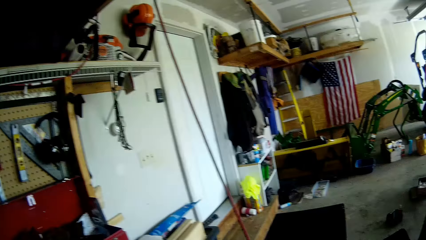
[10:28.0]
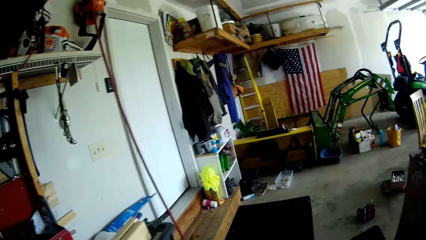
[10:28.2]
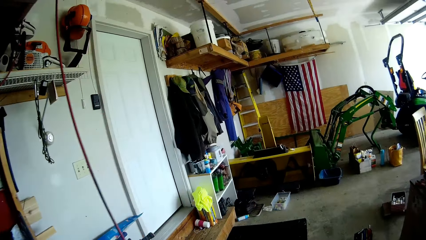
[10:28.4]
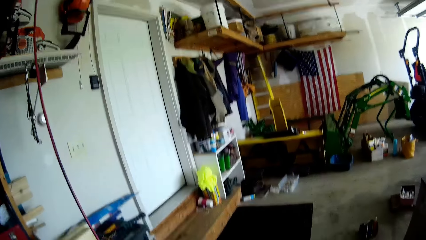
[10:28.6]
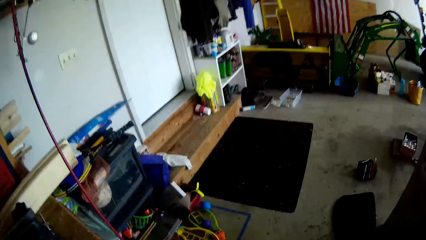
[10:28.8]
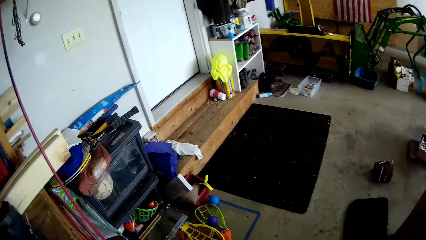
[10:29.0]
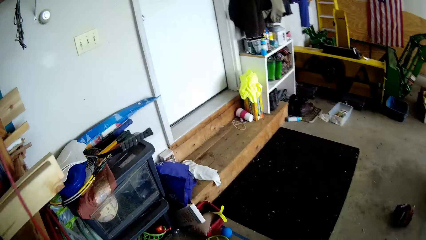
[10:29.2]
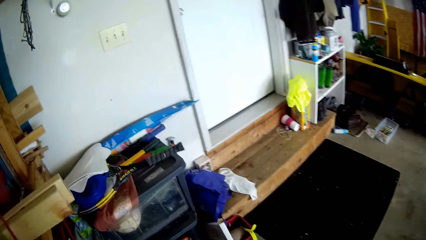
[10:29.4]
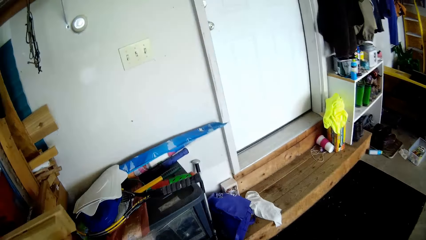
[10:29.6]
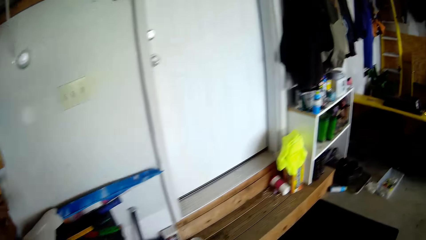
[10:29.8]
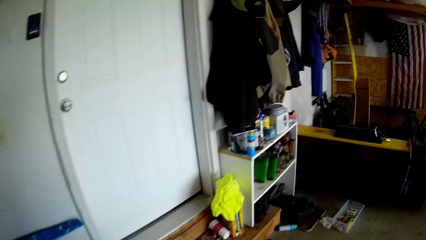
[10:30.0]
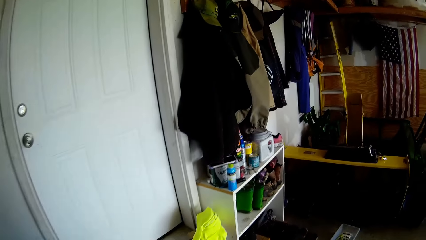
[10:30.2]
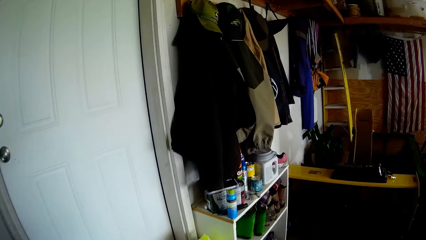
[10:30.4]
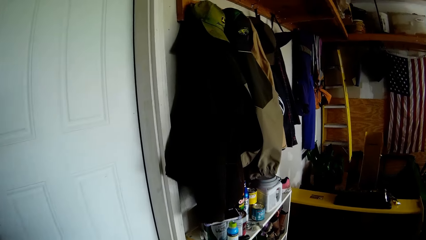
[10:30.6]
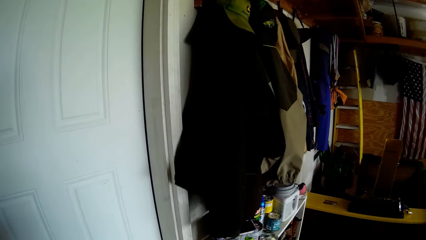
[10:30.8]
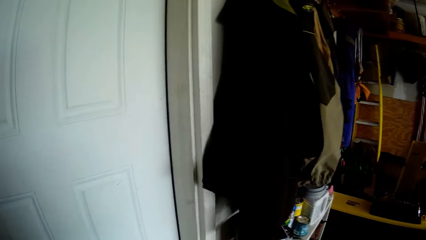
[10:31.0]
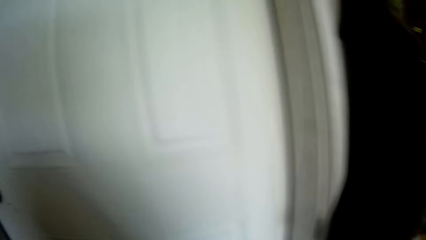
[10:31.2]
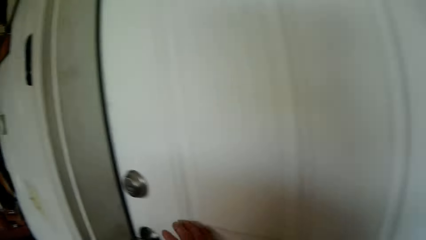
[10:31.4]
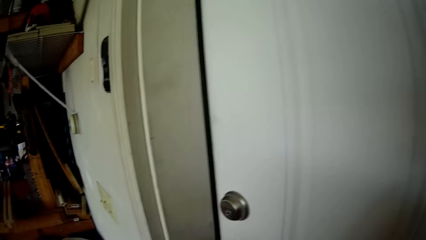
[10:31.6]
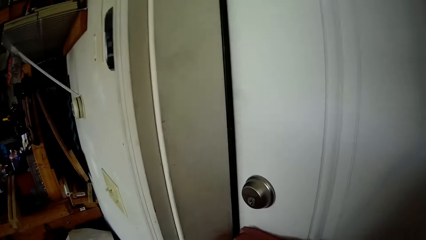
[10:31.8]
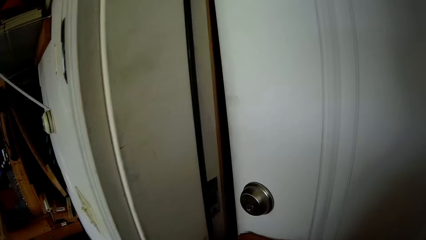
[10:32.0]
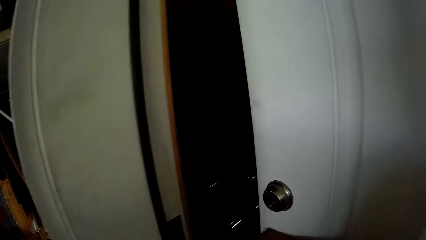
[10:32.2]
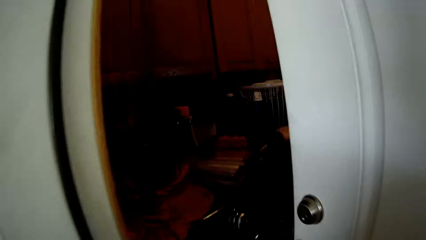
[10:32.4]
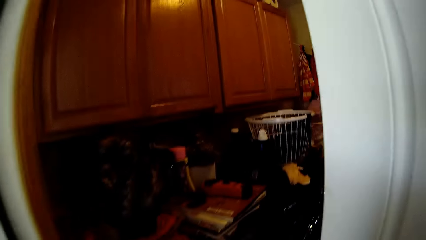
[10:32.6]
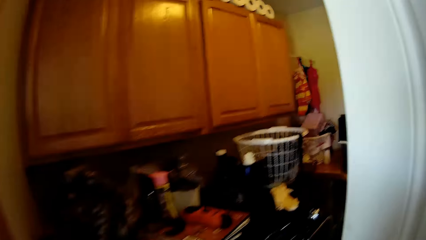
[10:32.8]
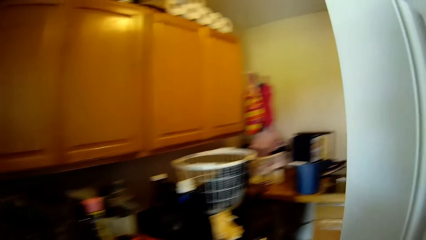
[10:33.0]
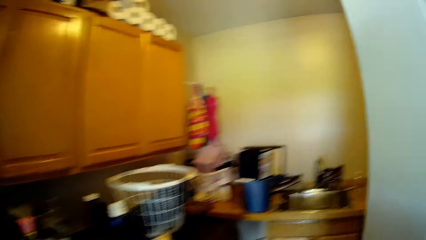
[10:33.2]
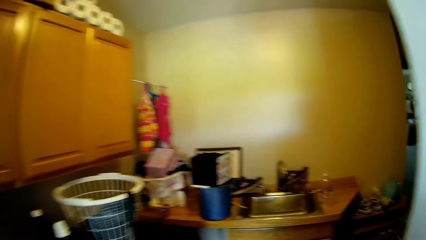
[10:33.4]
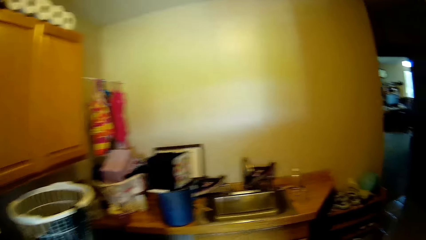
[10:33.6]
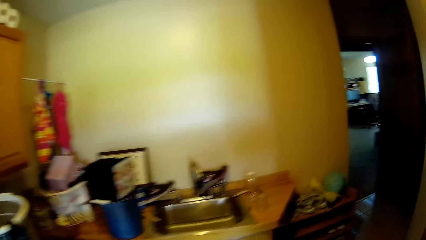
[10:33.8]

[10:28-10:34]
The camera wearer moves around the workshop. She opens a door with her right hand. She walks into a store room.

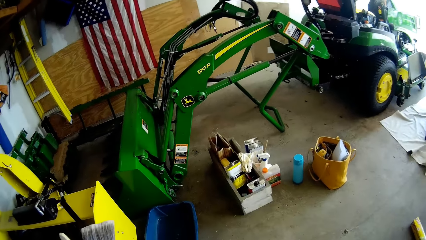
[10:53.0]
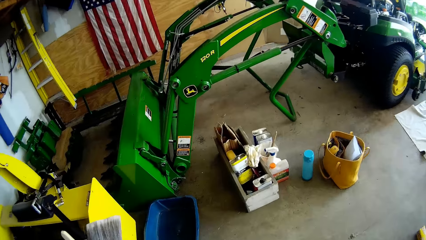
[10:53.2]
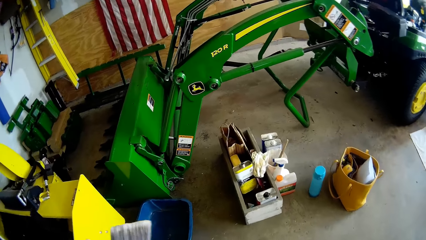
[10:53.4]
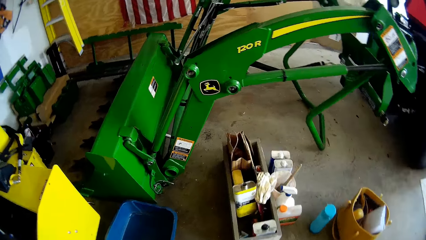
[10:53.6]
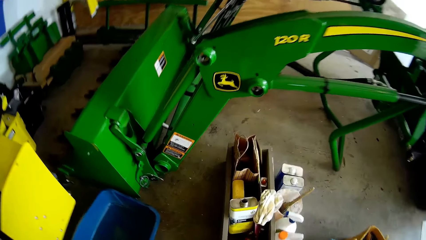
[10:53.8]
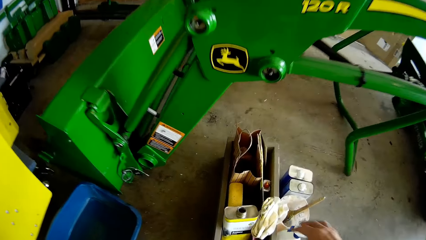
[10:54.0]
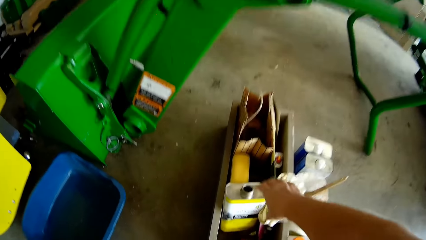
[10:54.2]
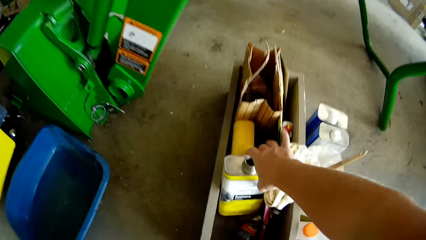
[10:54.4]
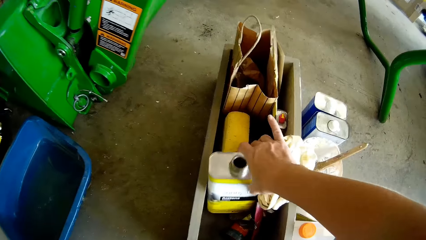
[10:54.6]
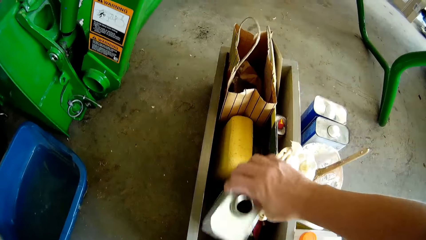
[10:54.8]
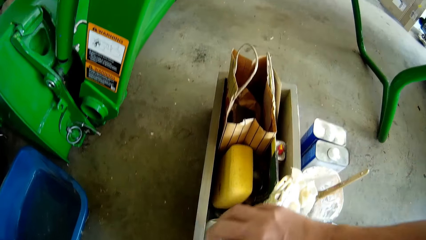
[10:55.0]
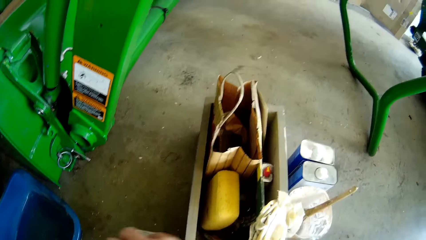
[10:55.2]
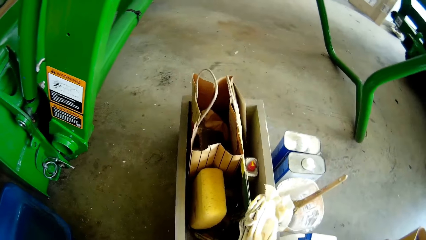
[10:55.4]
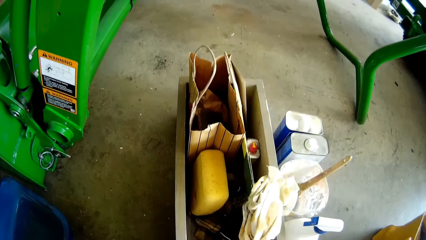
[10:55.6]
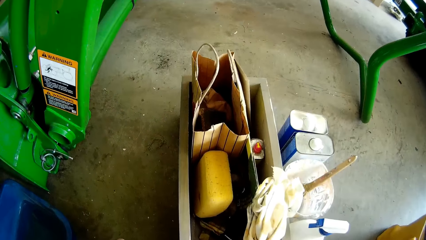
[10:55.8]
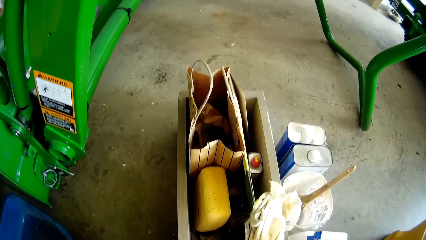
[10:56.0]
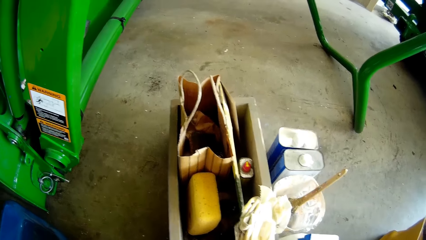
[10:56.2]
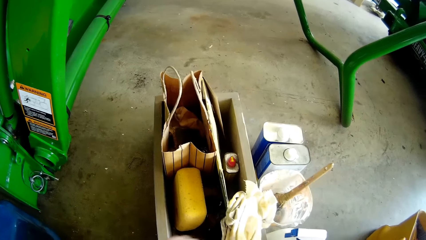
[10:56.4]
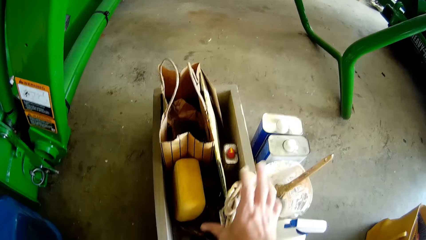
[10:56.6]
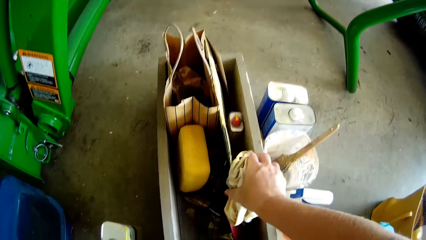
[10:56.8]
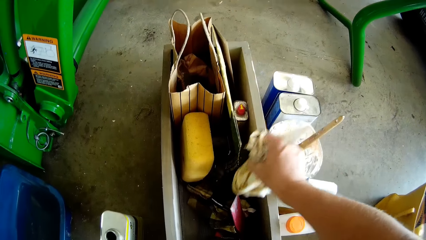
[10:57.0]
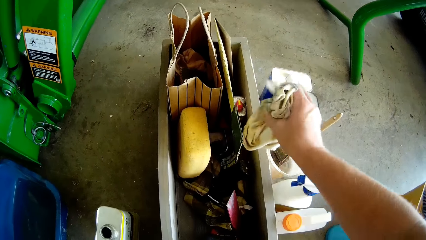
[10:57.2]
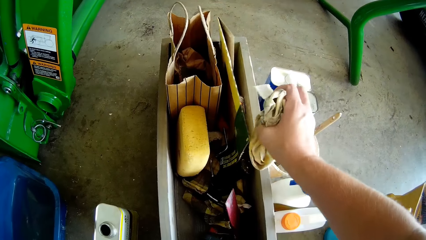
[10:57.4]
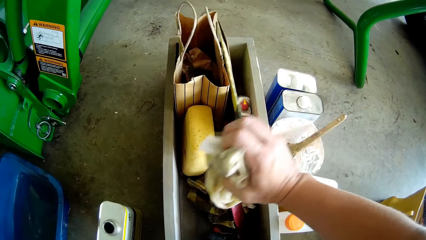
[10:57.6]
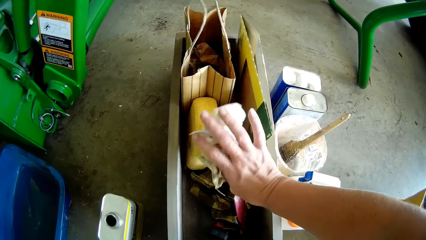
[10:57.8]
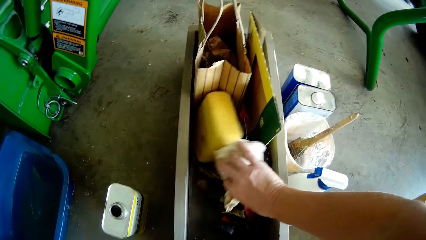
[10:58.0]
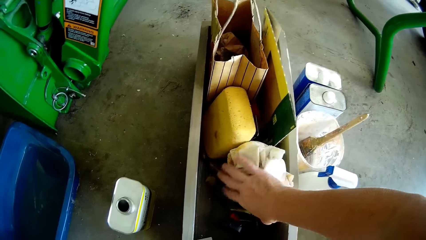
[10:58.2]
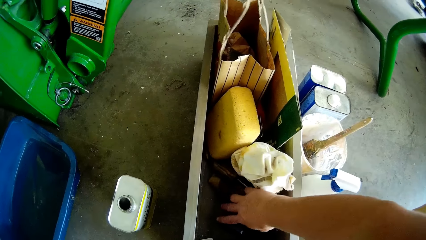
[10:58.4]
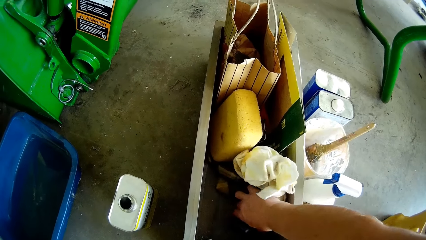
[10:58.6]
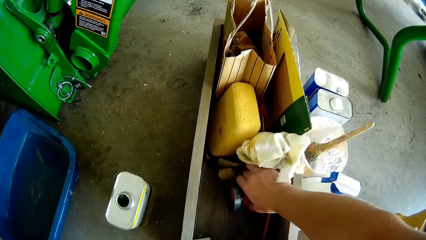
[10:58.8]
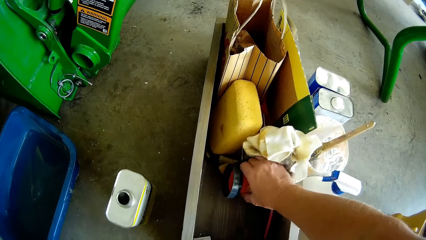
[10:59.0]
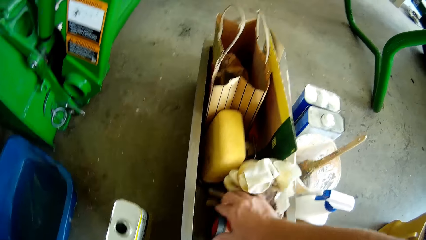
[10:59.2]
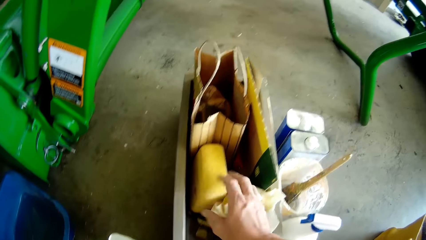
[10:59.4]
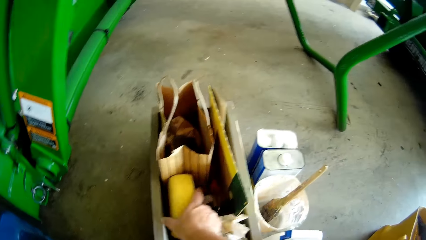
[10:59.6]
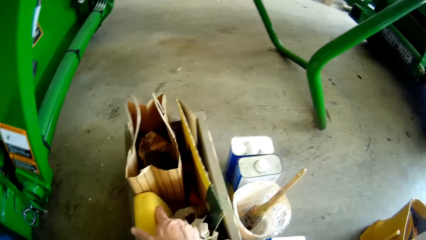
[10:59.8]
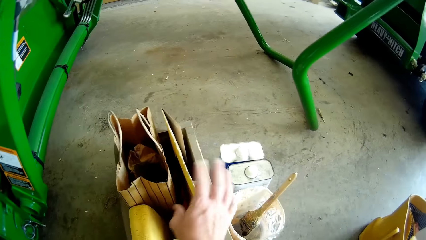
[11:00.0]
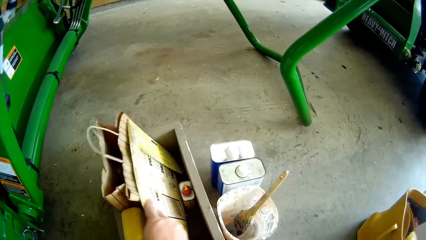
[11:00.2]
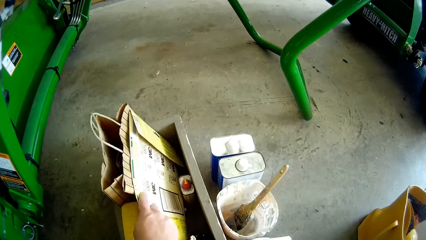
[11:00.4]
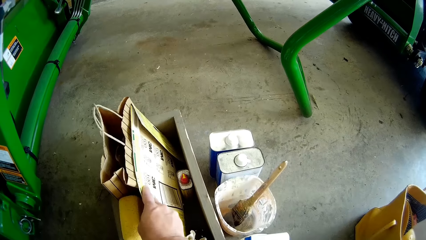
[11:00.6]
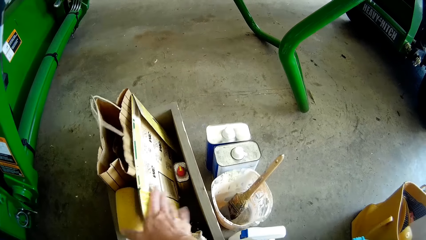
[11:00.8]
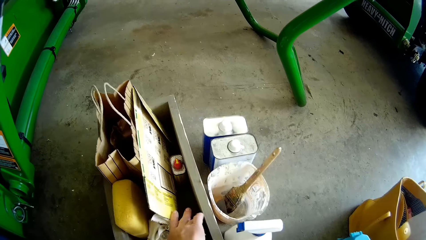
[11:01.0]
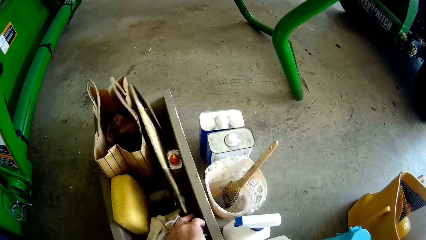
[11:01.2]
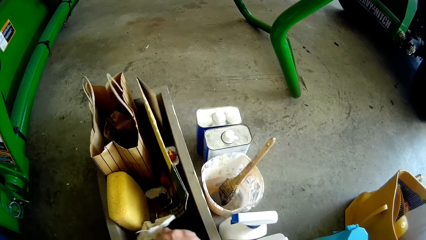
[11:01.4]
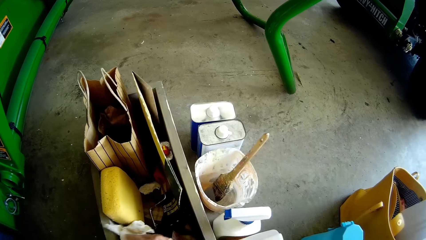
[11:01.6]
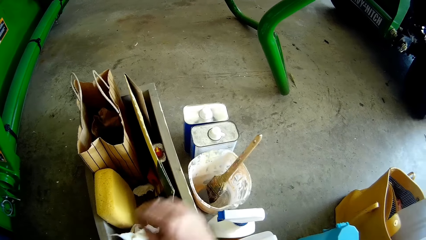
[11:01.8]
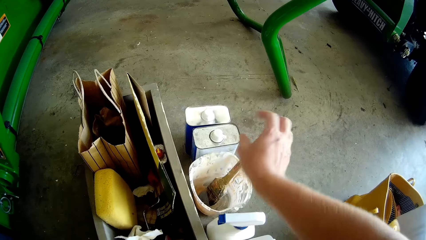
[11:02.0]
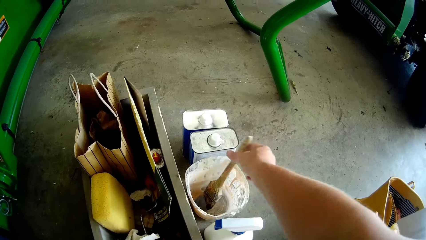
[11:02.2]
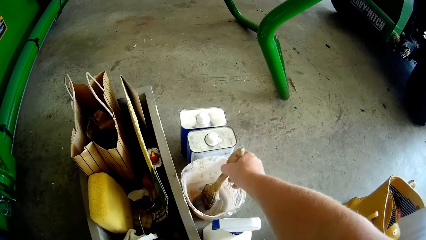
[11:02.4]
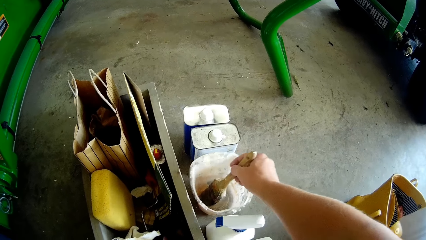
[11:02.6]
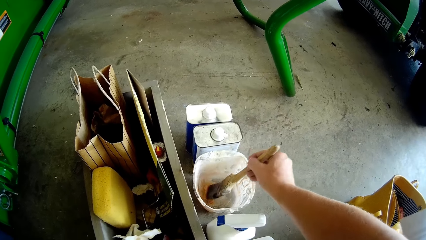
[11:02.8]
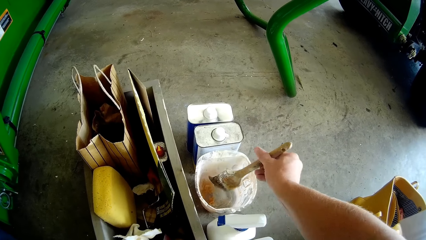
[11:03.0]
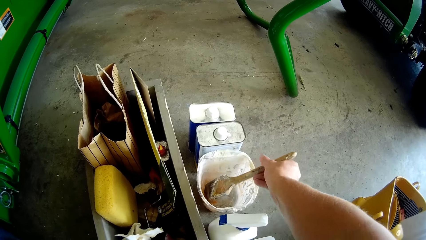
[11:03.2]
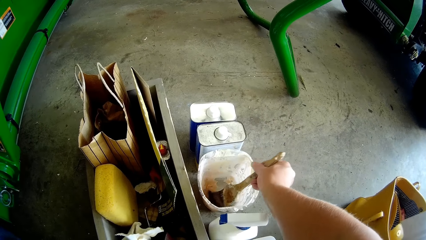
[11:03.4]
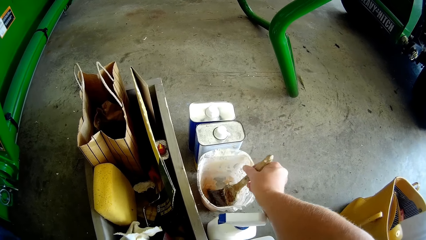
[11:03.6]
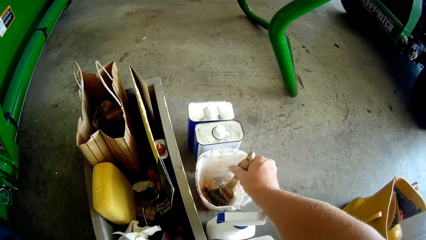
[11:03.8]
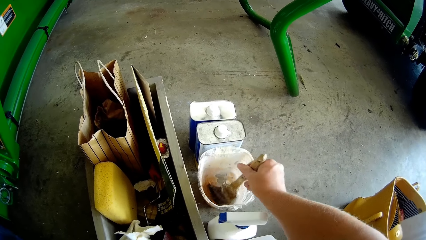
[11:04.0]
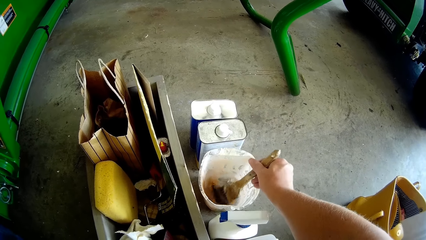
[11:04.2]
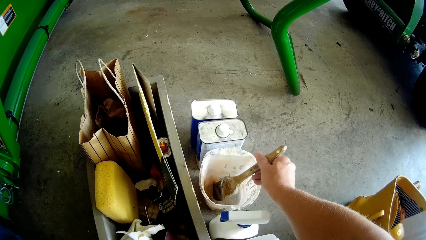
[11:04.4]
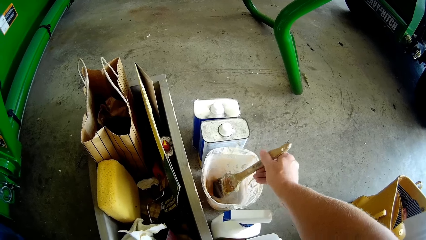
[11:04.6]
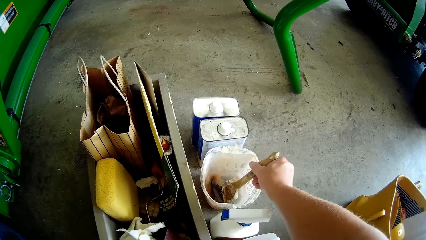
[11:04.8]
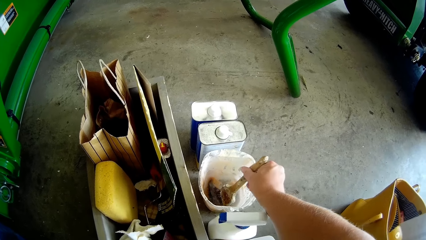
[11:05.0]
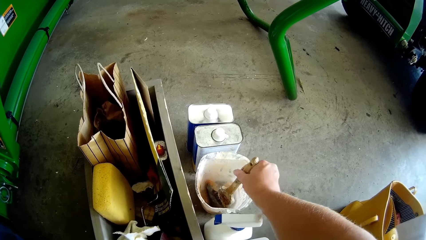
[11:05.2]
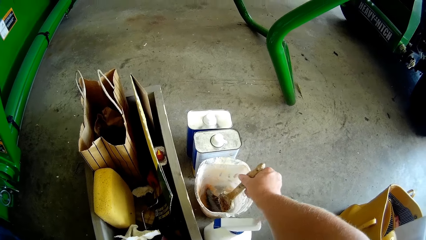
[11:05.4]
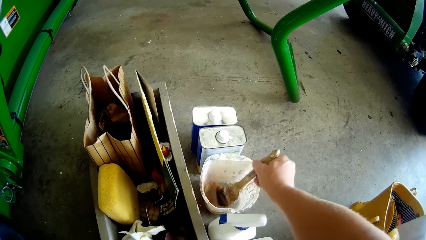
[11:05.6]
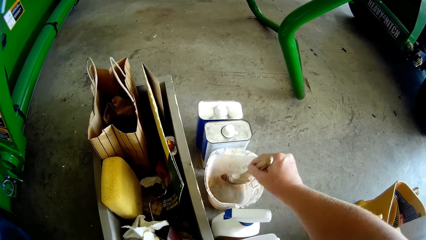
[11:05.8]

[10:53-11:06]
The camera wearer removes a tin can from a toolbox with her right hand. She drops the can. She adjusts a rag in the toolbox with her right hand. She picks up a cloth, drops the cloth, and moves something. She adjusts a container in the toolbox with her right hand. She adjusts another container in the toolbox with her right hand. She adjusts a carton paper in the toolbox with her right hand. She touches the bag. She adjusts the rag in the toolbox with her right hand. She touches the cloth. She picks up a paintbrush from a container on the floor with her right hand. She holds the brush. She rinses the paintbrush with water in the container with her right hand.
